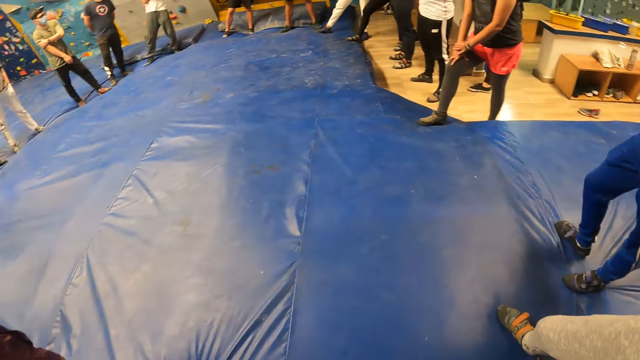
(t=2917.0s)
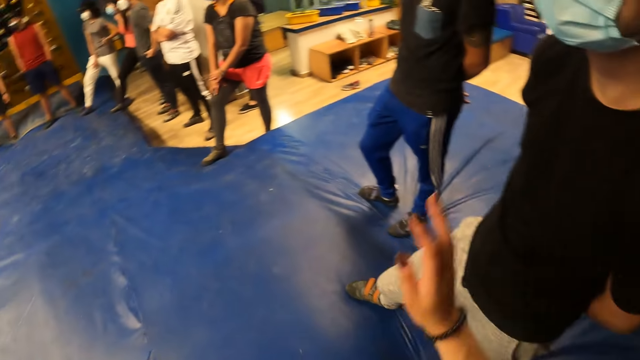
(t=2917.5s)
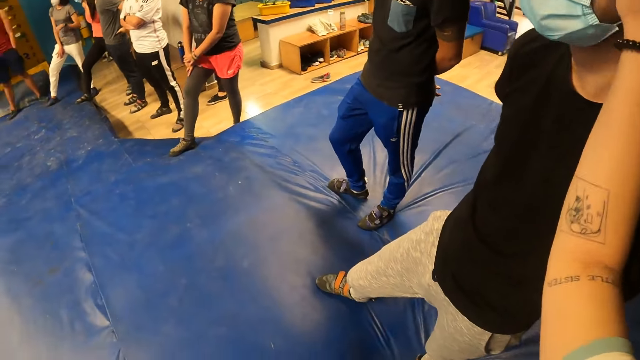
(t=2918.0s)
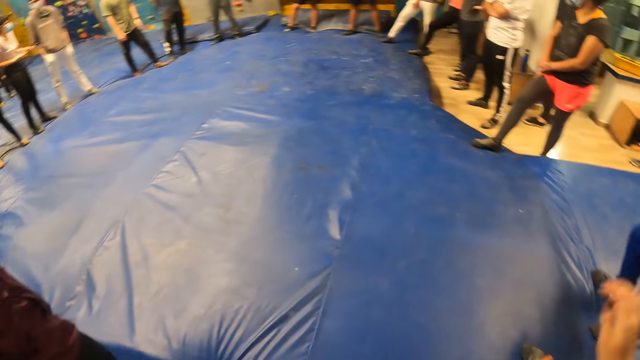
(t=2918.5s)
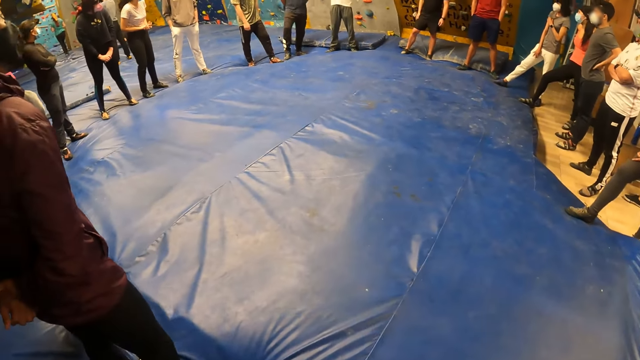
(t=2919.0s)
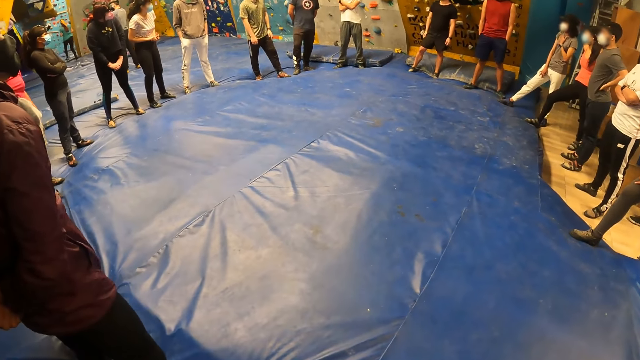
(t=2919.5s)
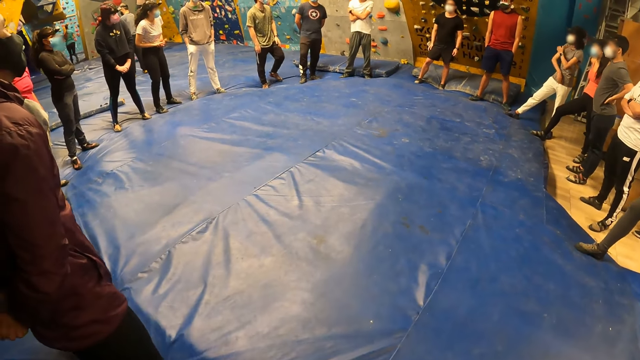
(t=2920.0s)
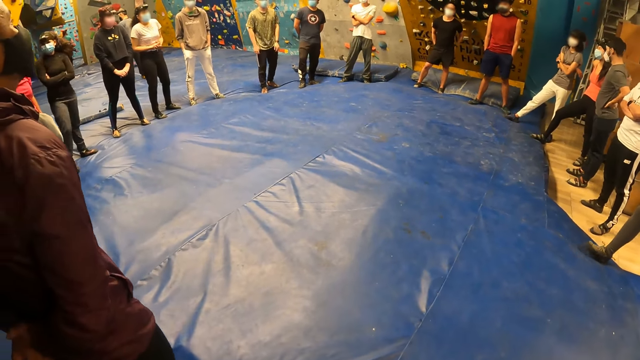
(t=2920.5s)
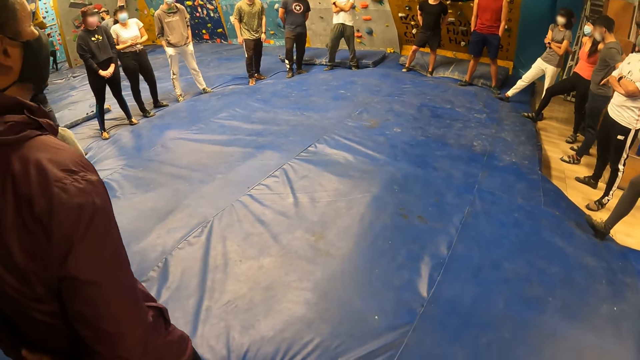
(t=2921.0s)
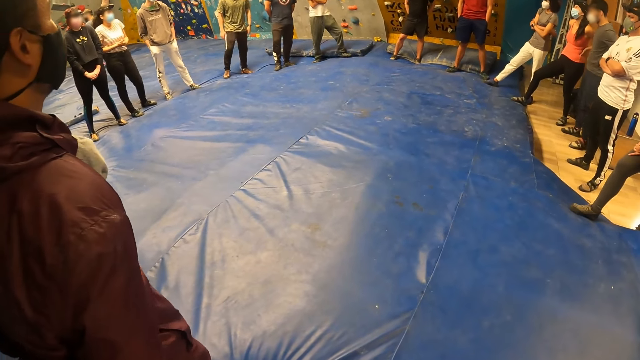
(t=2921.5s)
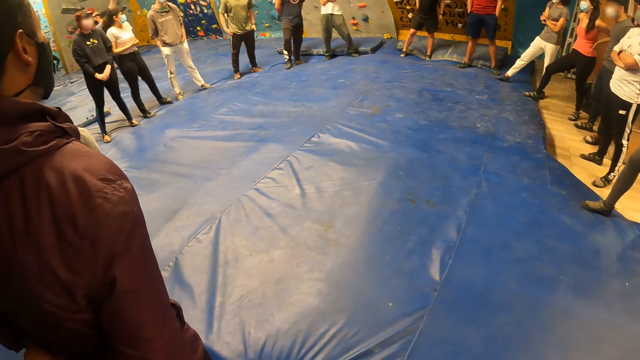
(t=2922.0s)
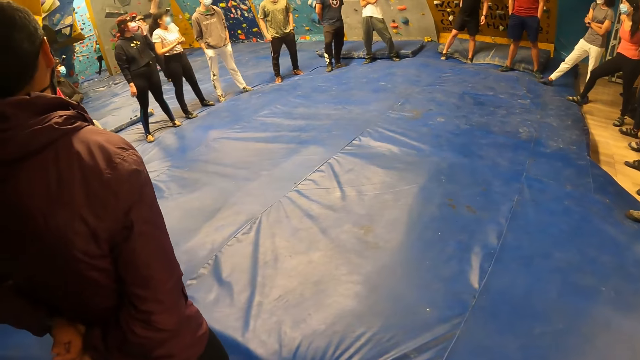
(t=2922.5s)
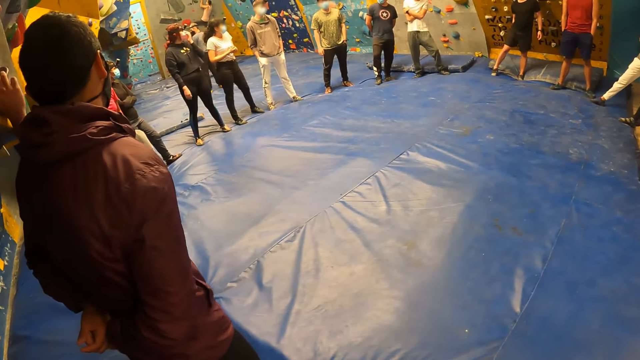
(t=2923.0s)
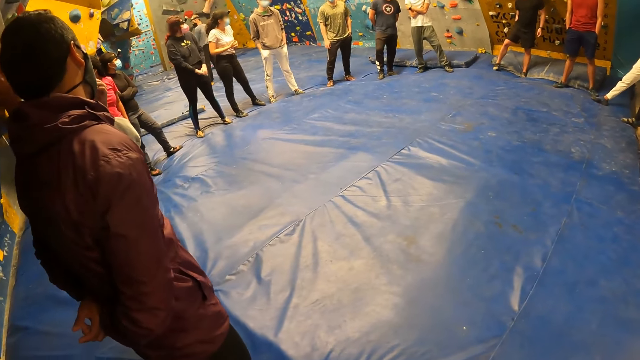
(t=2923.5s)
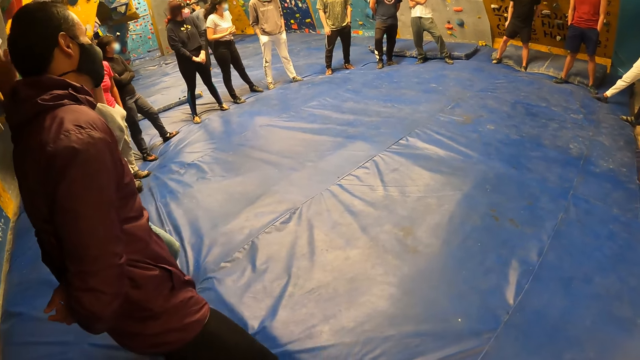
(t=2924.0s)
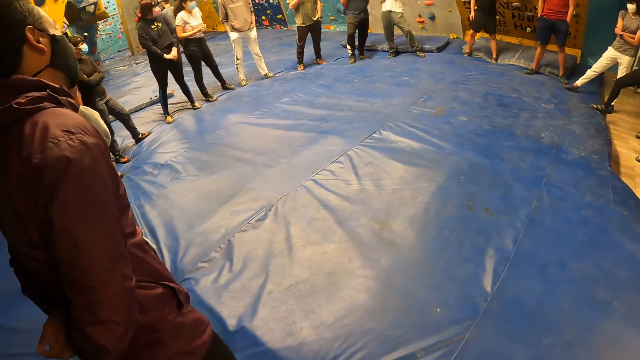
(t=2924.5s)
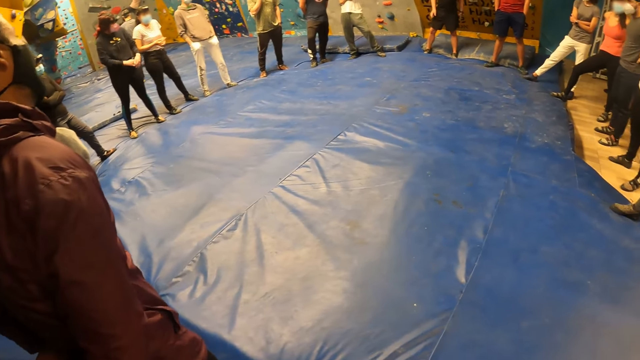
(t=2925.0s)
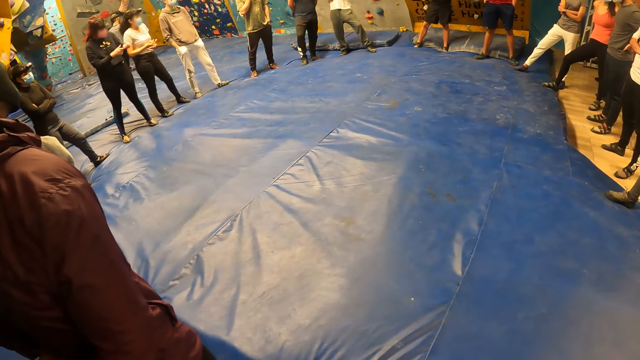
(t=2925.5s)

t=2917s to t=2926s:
The camera wearer looks around. They point at something. They look around. They do something.

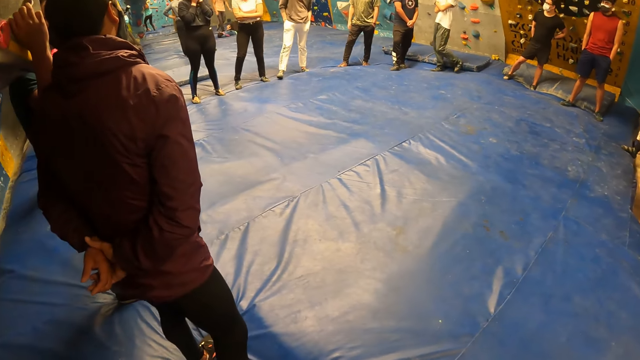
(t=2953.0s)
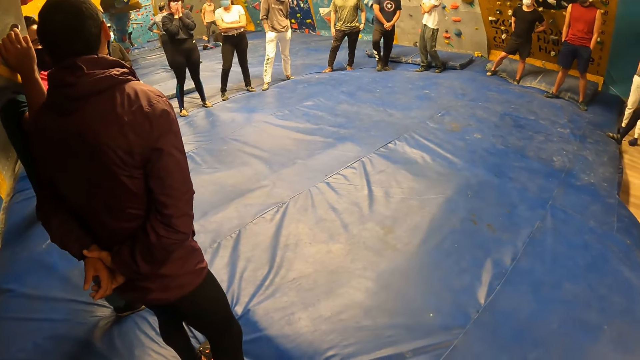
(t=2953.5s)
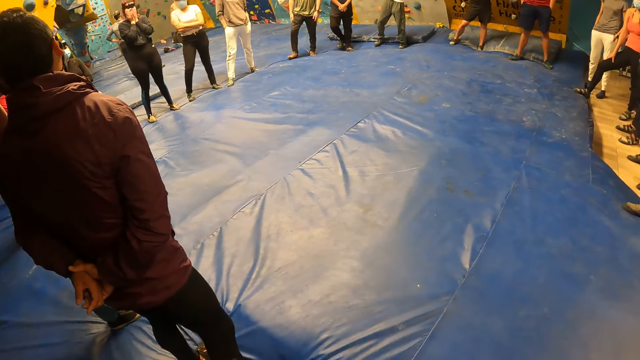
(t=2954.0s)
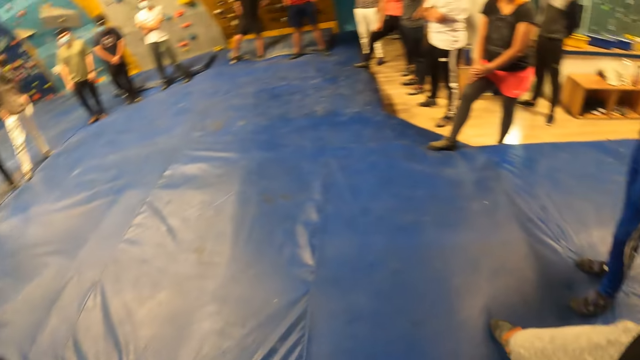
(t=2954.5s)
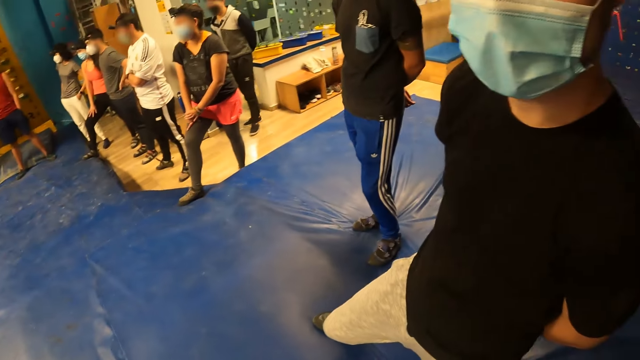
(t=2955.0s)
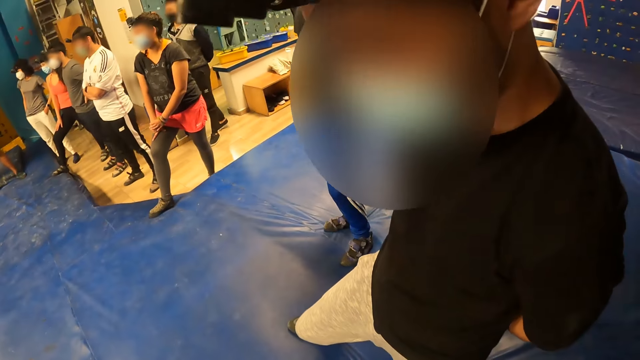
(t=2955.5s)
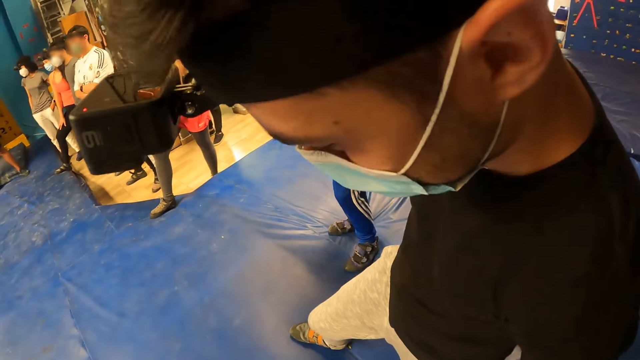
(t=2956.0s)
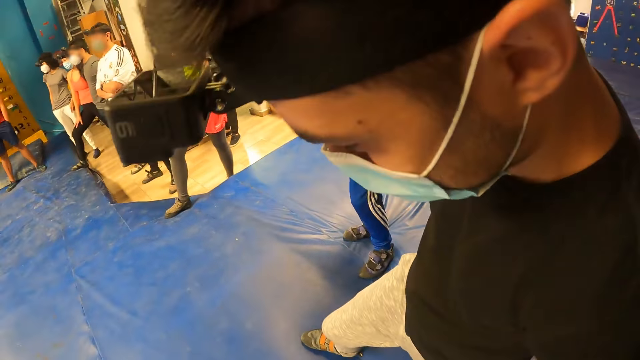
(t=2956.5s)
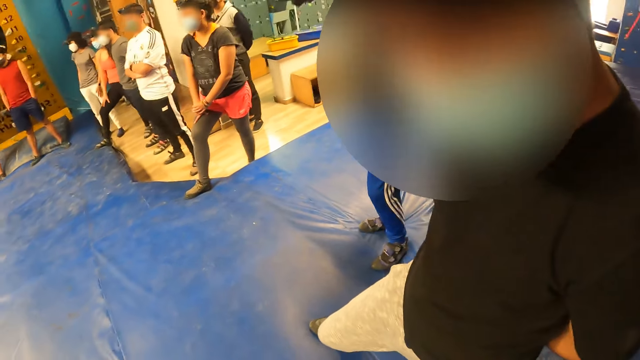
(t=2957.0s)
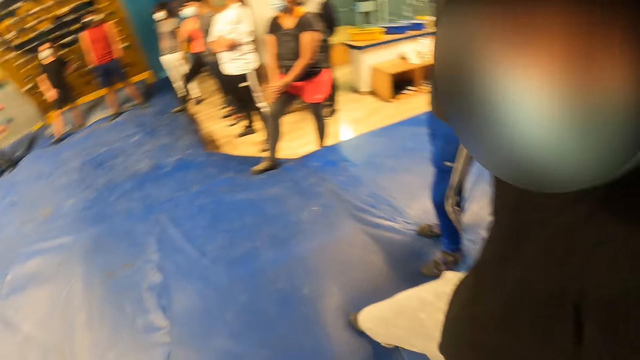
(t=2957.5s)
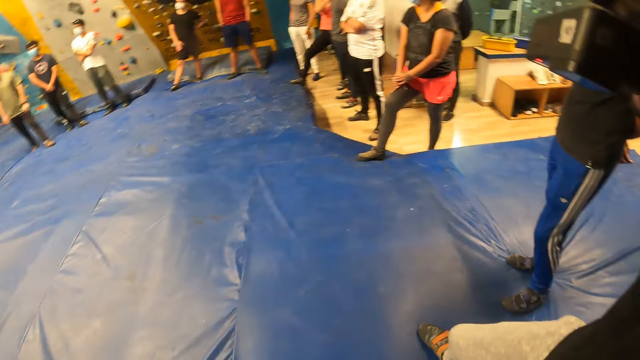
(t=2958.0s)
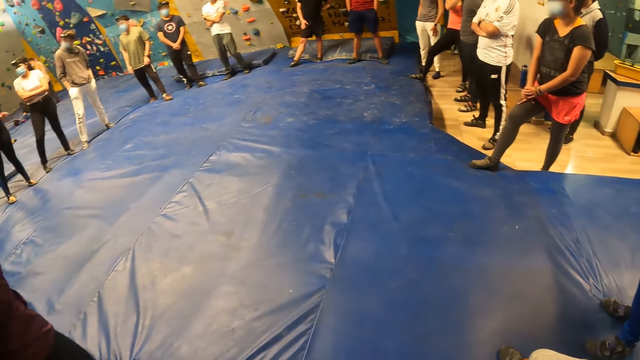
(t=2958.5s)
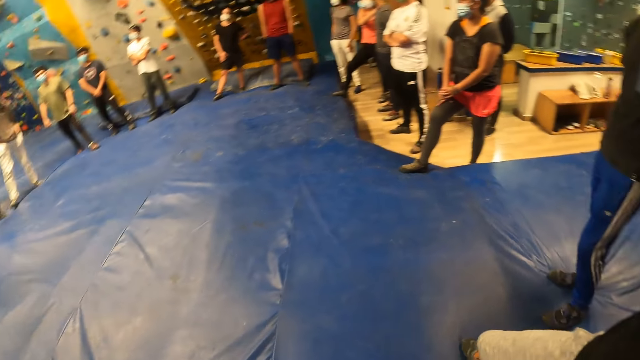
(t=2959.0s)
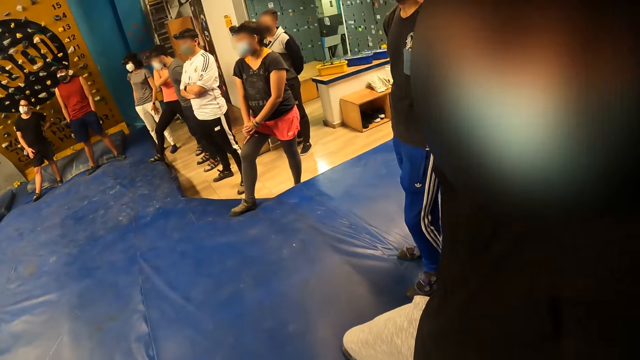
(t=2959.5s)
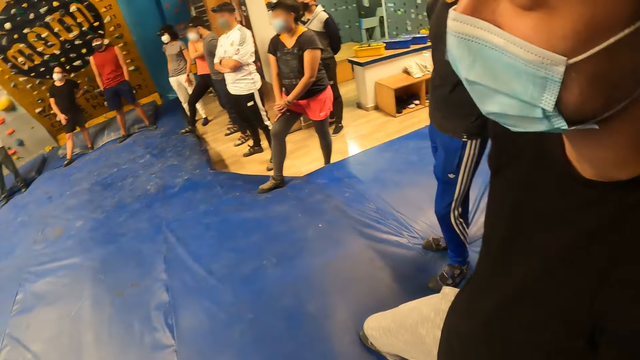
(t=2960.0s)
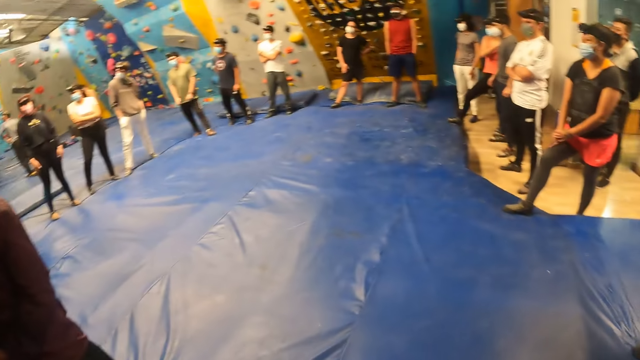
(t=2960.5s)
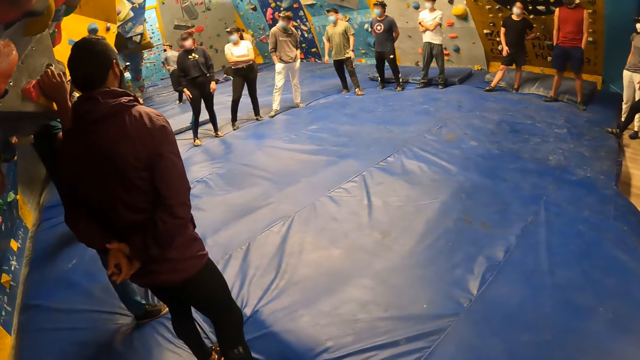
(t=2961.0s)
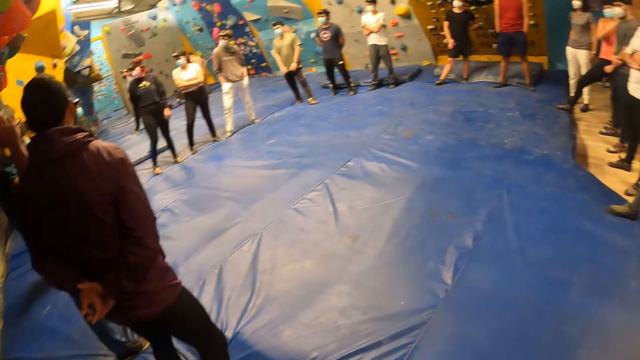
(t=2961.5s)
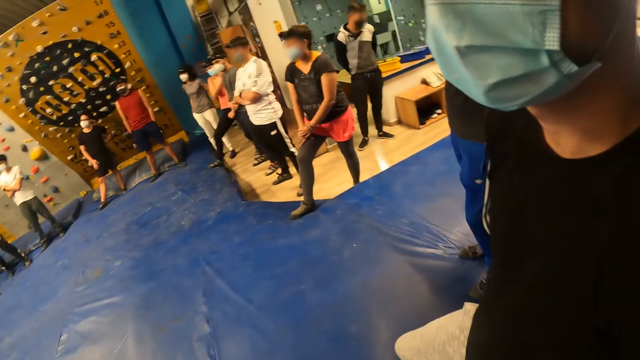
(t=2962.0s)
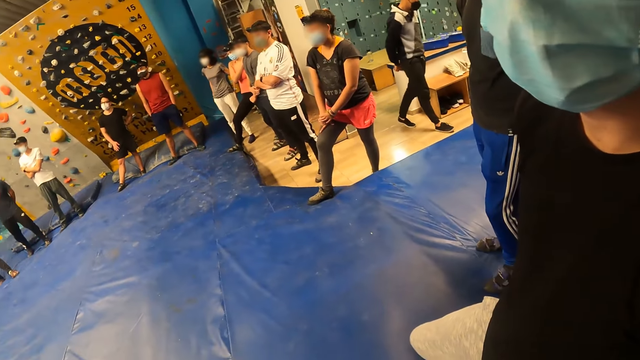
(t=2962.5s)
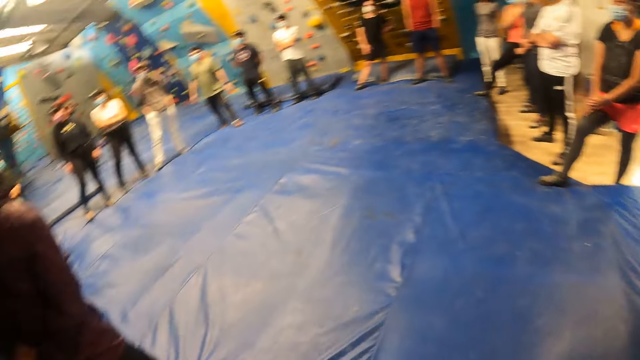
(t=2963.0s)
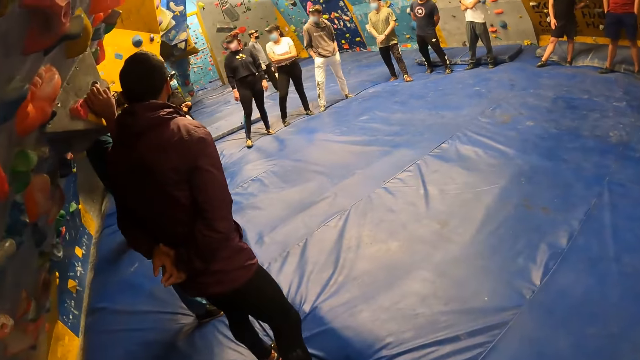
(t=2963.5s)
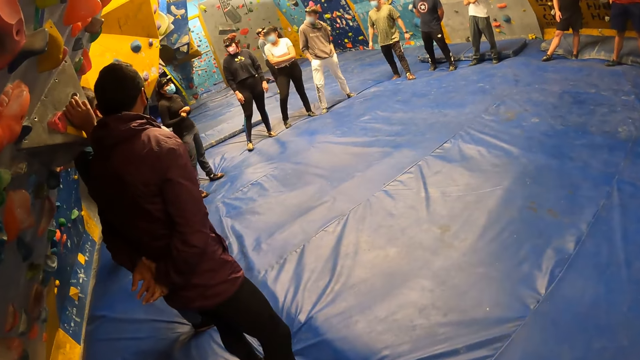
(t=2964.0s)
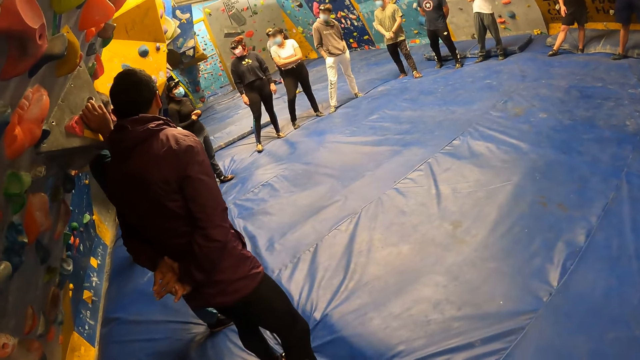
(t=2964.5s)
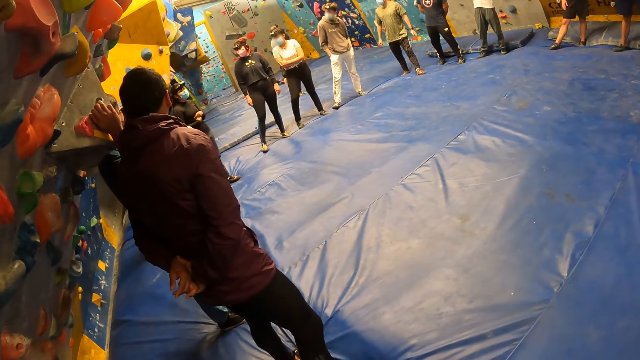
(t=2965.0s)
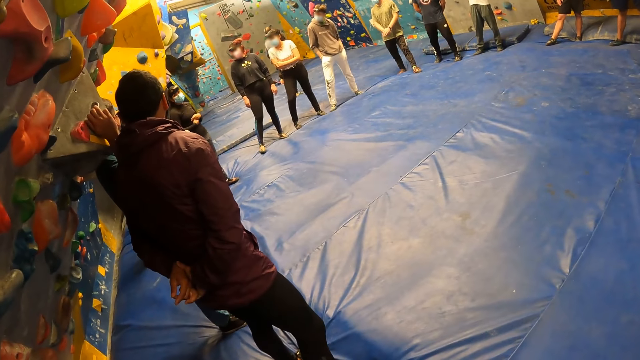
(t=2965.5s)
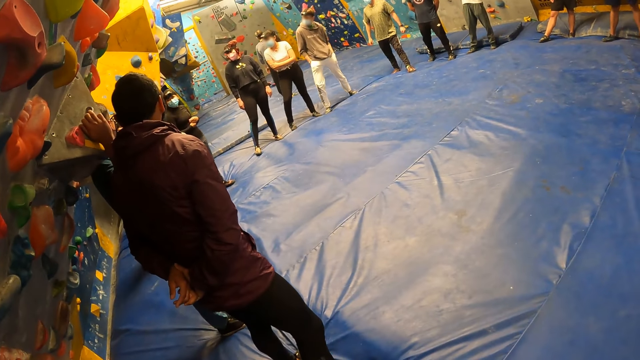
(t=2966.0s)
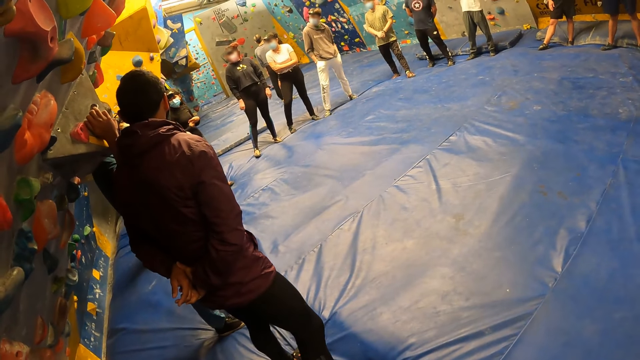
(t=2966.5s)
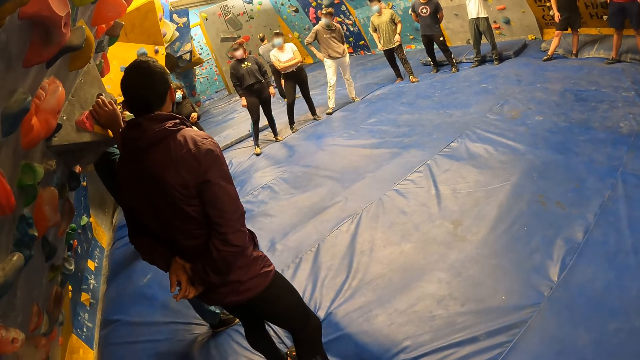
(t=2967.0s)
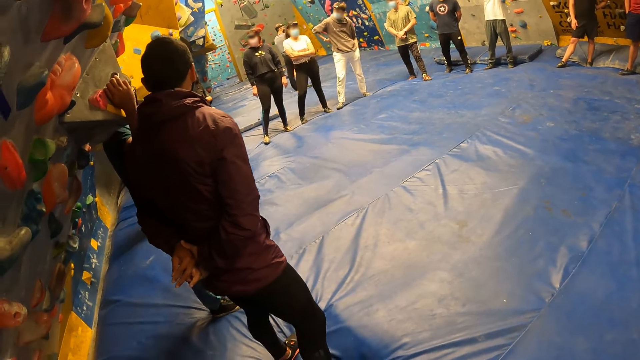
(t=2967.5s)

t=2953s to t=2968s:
The camera wearer looks around. A man talks to the camera wearer. The camera wearer looks around. They do something. The man talks to the camera wearer. The camera wearer looks around. They do something.
